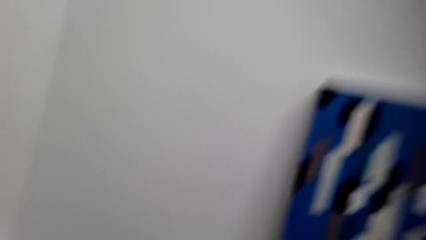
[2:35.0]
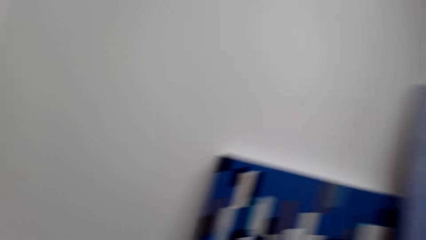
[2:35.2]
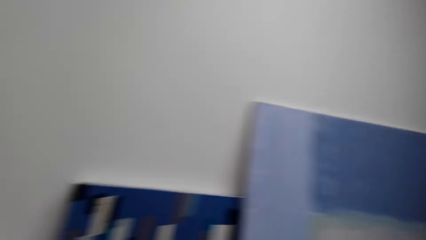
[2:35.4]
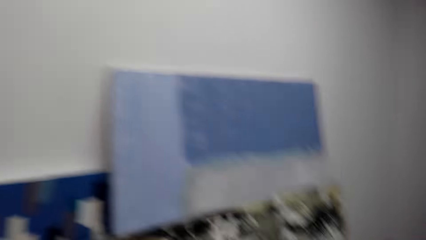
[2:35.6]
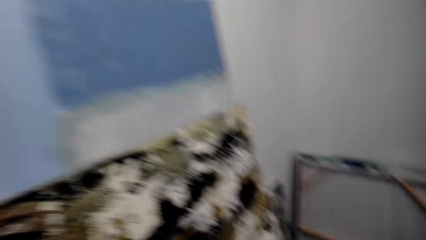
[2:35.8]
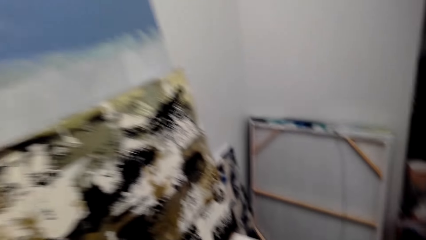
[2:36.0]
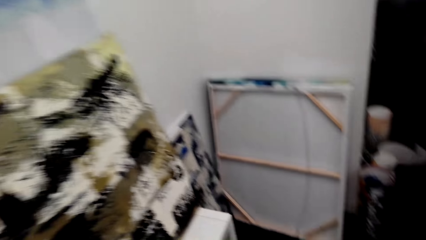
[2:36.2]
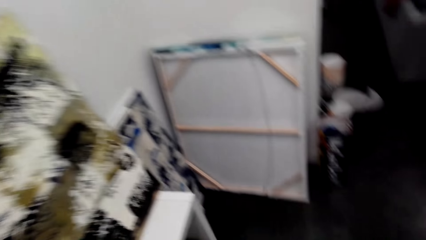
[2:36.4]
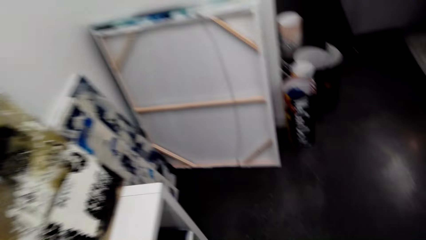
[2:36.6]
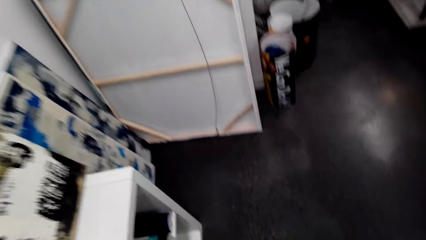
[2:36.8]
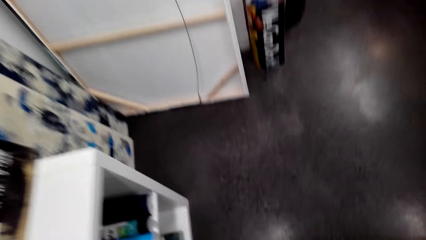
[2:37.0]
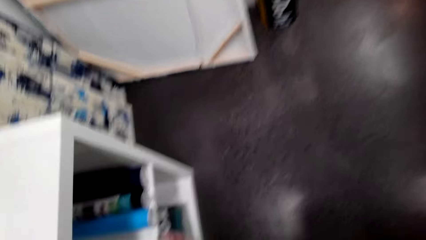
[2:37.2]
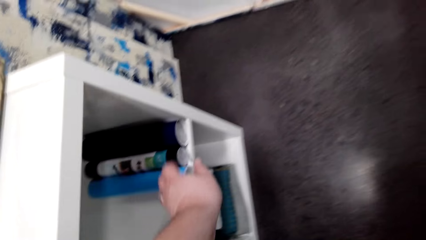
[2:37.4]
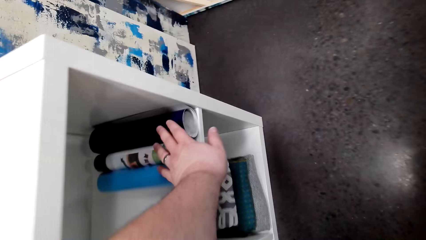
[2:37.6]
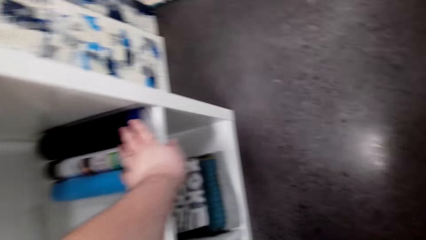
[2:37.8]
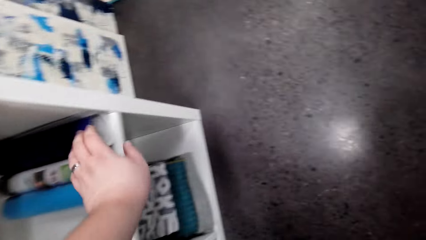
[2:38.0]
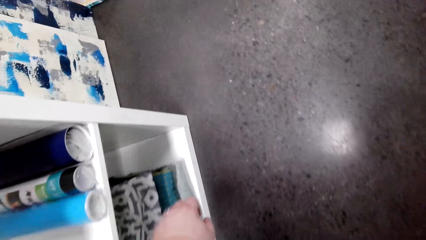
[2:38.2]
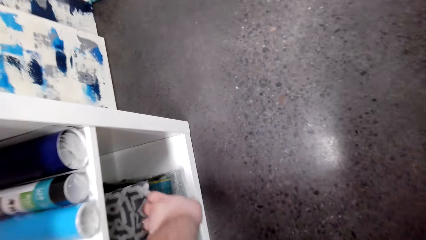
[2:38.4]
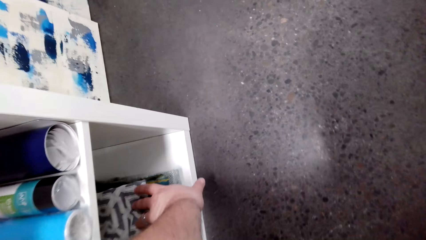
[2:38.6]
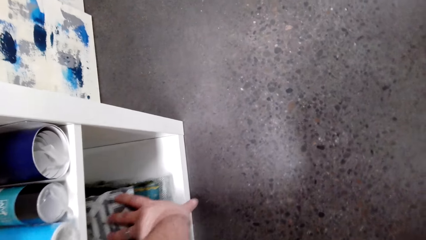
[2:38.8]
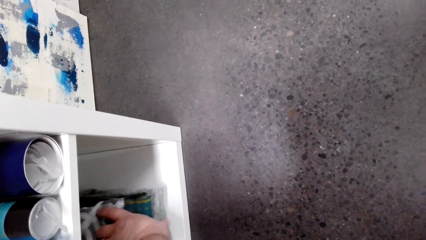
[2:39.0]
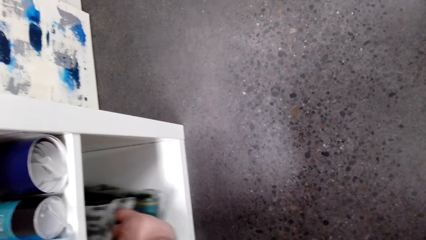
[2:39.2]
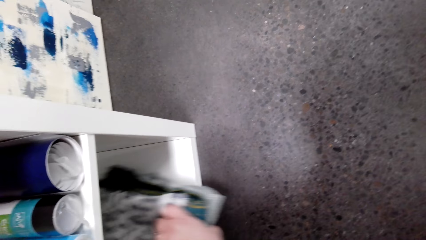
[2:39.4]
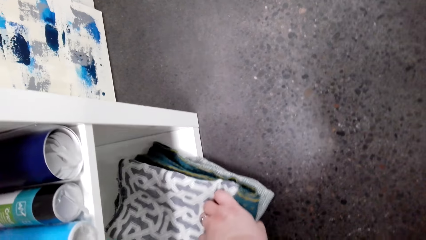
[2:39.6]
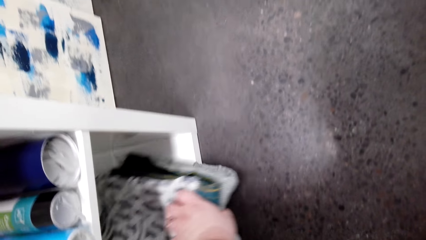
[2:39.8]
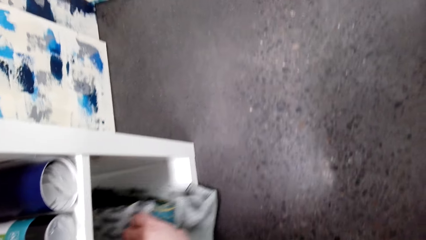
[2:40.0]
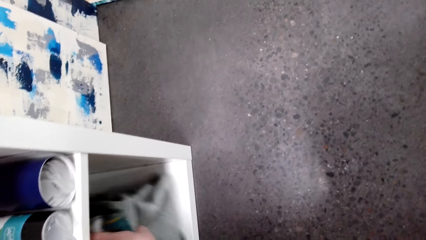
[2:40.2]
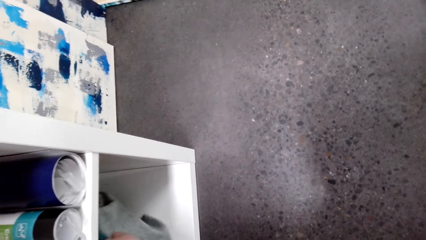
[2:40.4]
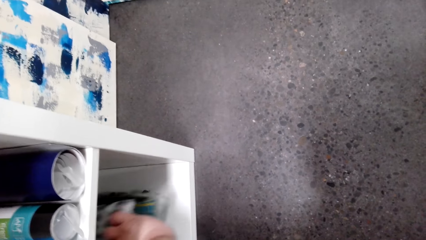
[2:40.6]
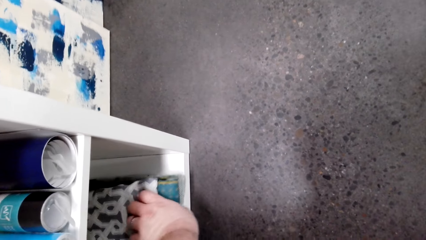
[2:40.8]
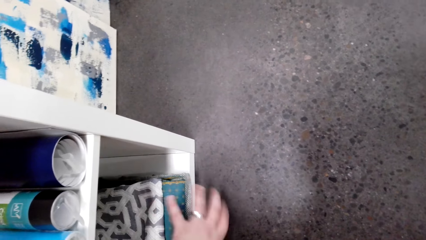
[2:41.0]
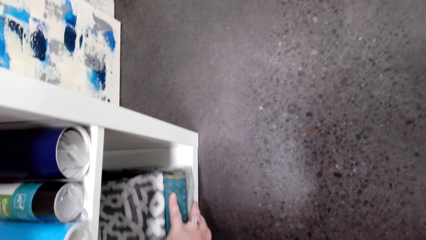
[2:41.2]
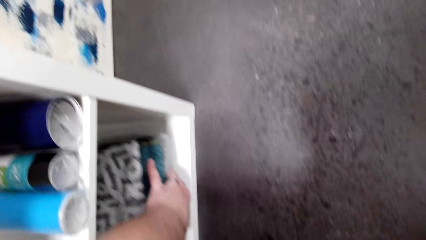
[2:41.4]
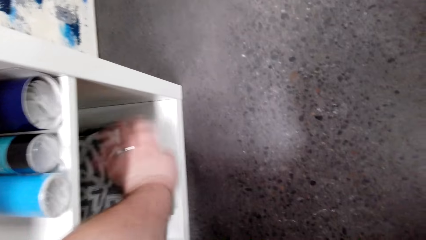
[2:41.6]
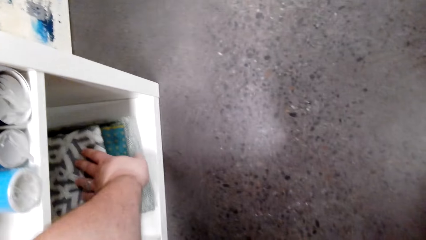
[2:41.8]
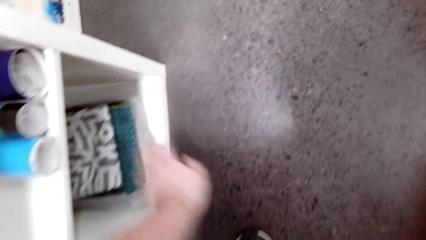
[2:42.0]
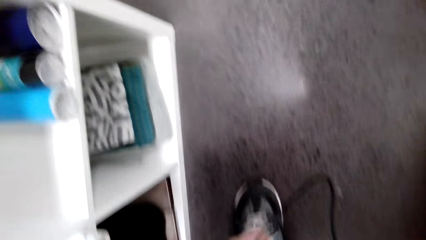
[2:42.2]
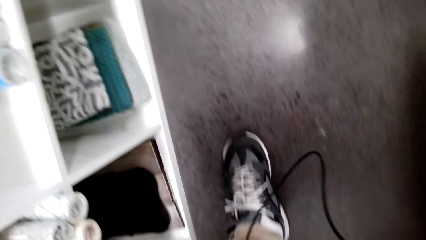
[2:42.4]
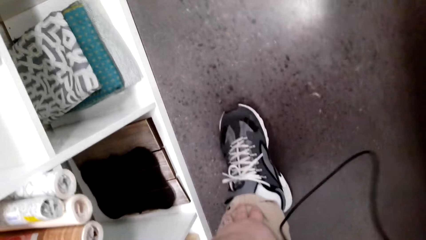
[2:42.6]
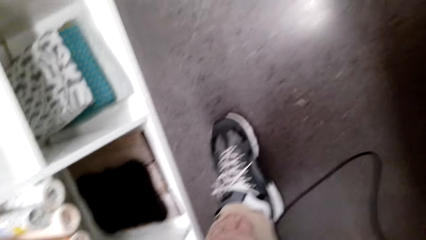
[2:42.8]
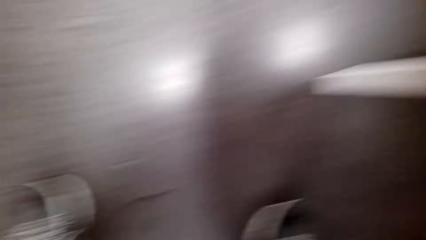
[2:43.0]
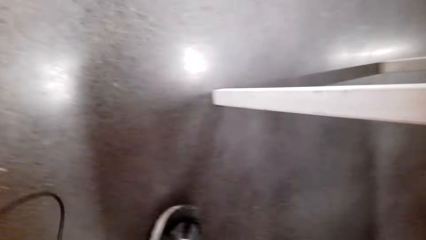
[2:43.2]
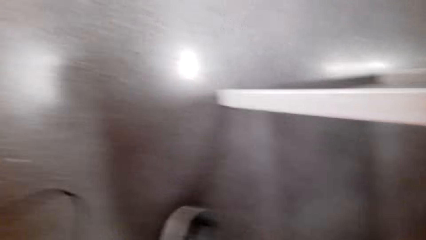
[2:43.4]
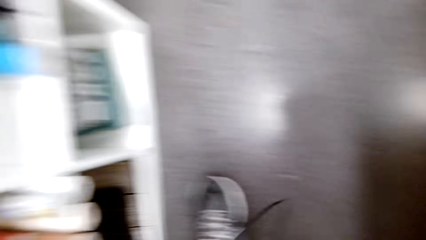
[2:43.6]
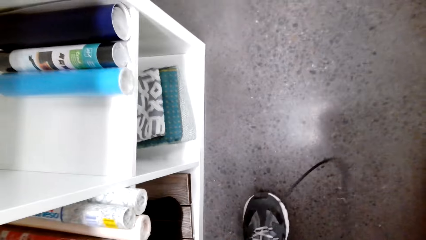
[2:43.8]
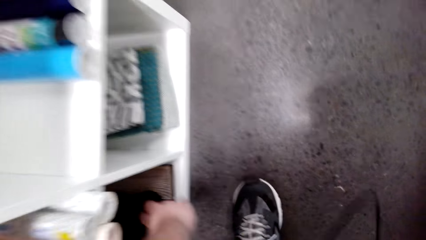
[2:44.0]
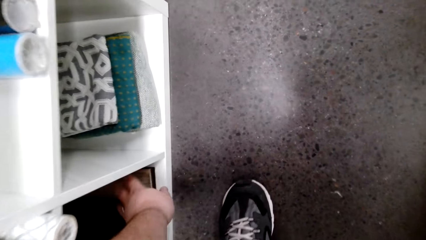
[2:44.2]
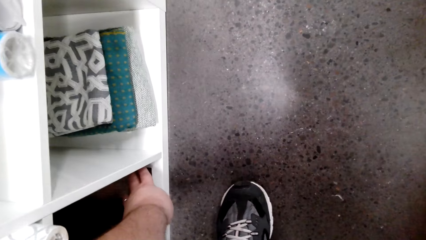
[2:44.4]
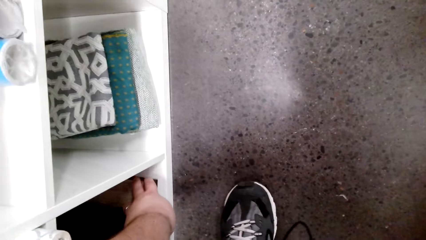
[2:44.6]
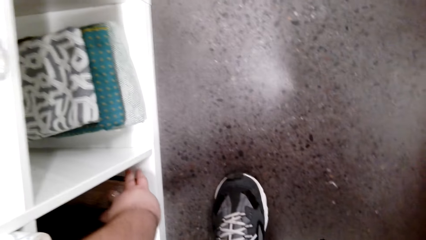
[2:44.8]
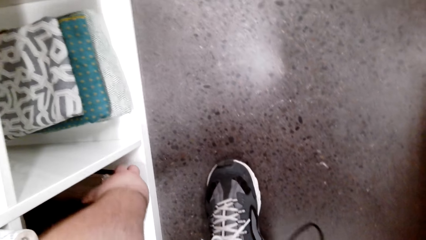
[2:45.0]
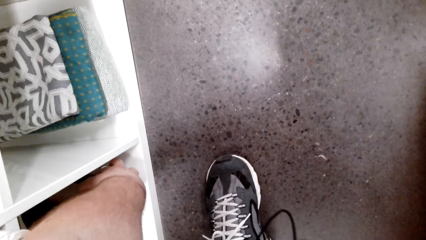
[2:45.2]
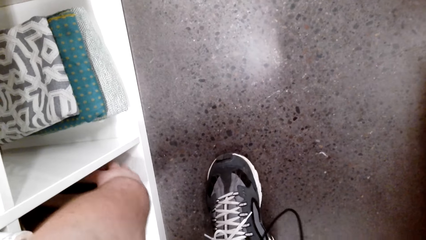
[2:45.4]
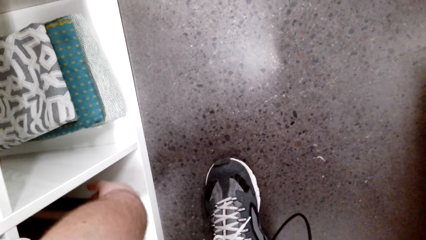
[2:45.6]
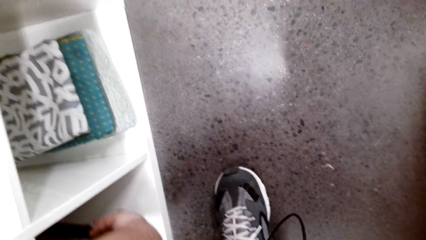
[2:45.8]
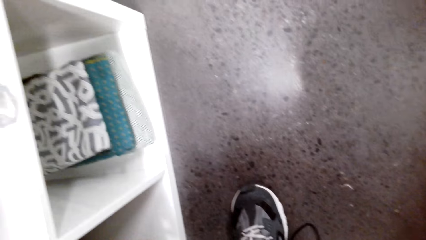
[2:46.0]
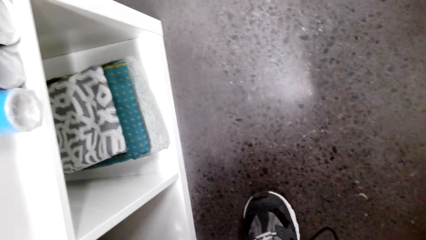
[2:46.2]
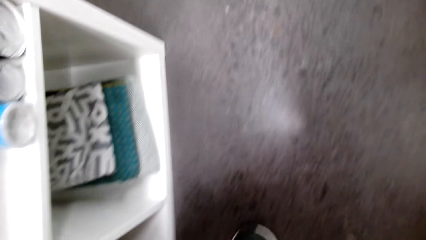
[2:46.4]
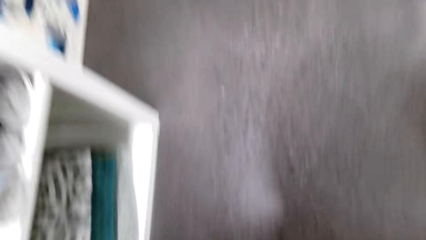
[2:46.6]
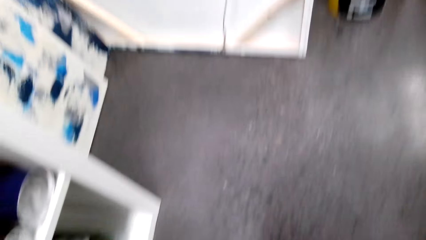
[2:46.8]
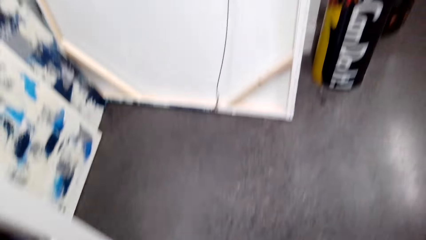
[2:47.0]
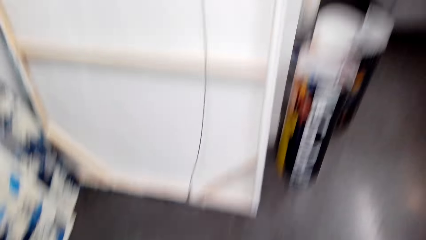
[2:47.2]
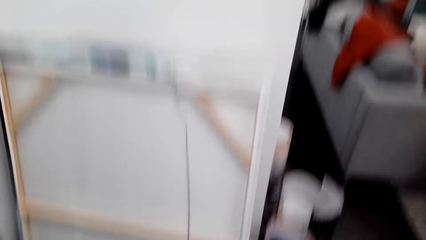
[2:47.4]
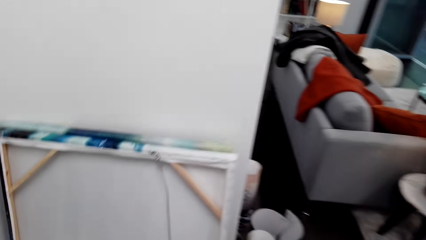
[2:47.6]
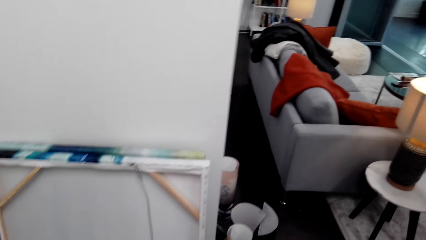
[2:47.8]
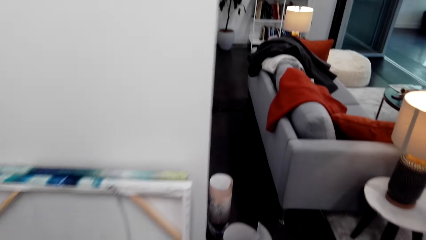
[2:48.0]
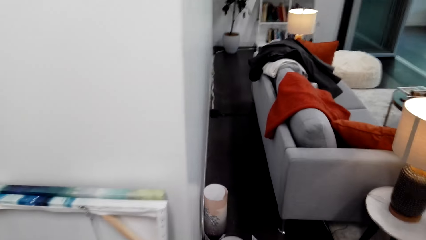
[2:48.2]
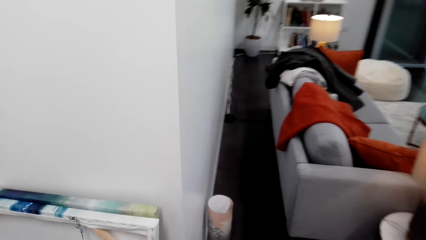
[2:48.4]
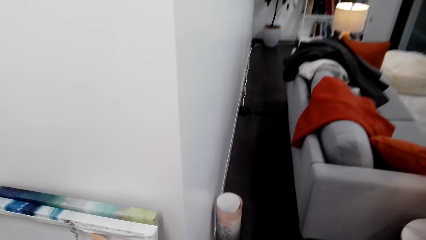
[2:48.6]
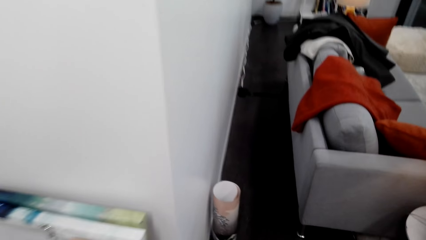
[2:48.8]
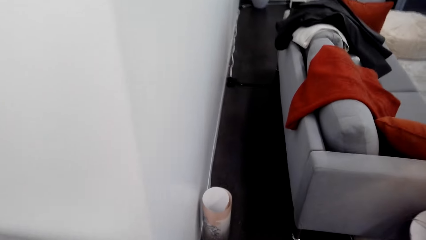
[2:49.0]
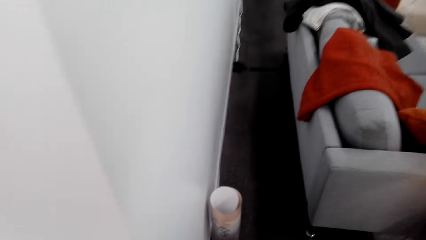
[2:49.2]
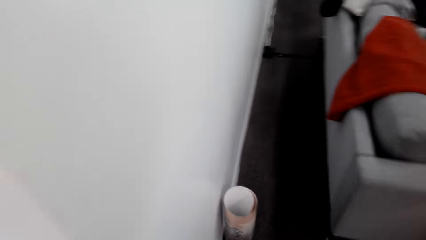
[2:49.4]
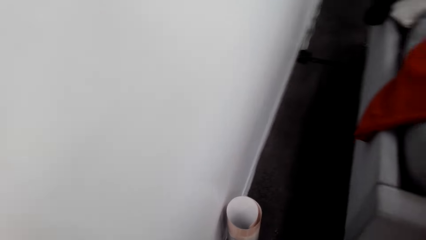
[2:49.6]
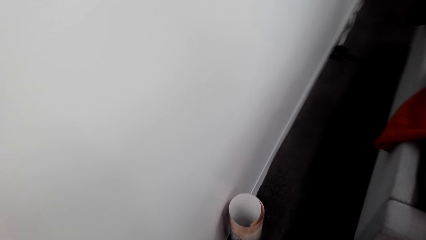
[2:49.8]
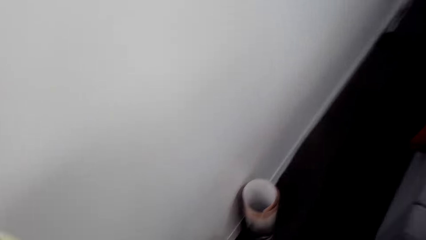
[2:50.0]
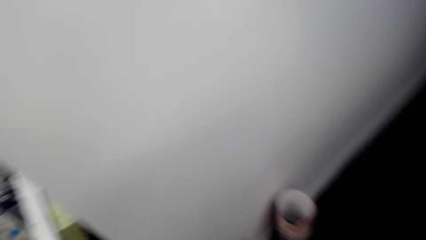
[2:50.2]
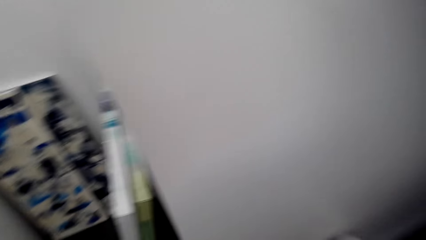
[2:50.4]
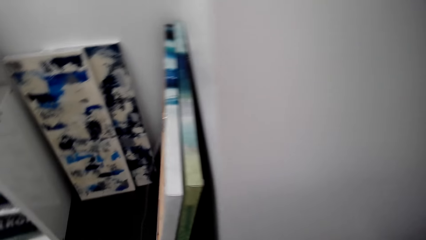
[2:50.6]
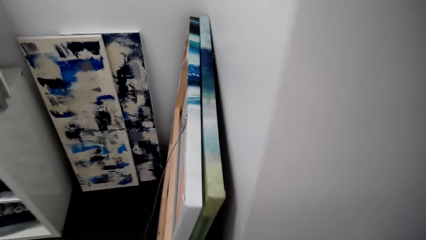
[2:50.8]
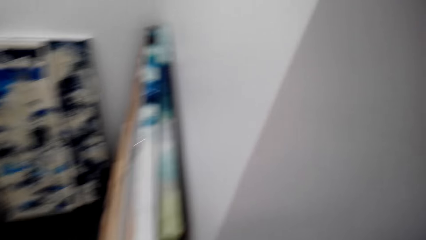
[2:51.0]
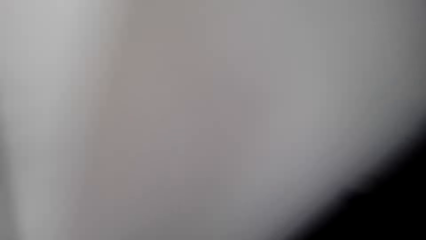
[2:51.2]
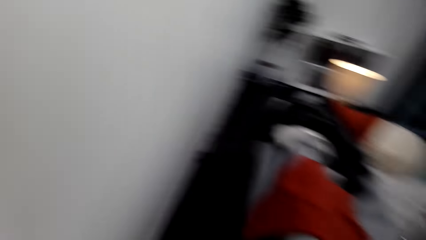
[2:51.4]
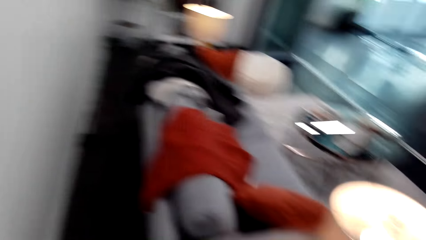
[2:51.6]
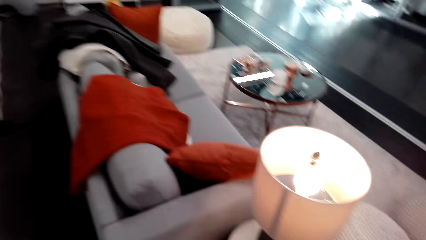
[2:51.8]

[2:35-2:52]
The camera wearer looks around. They touch items in the cupboard. They arrange clothes in the cupboard. They move cloth pieces. They look around in the cupboard. They take a board in the cupboard. They move an object. They look around. They walk around.
